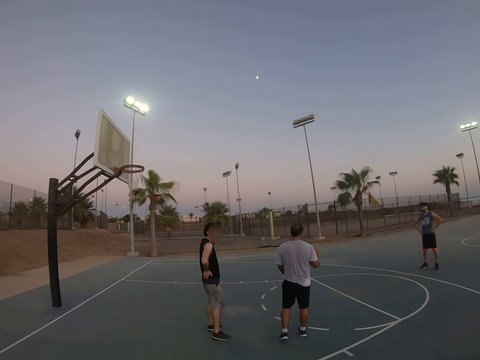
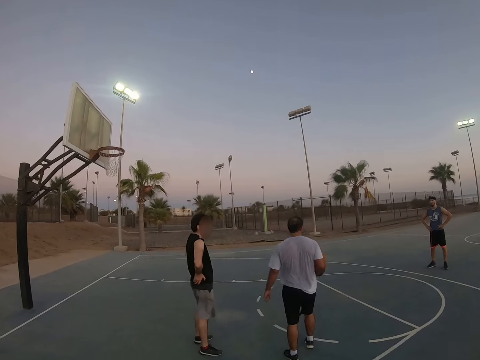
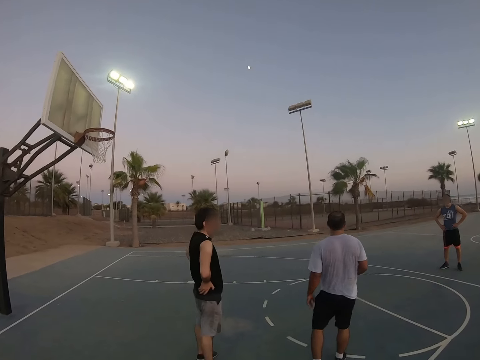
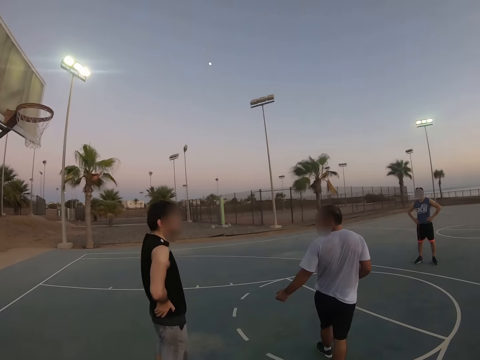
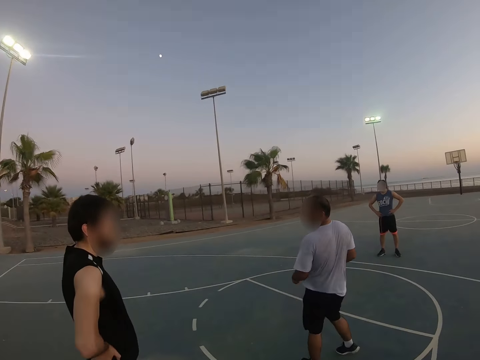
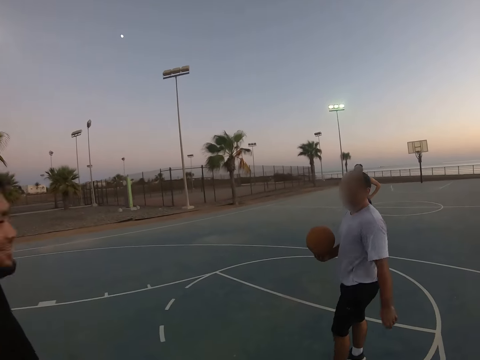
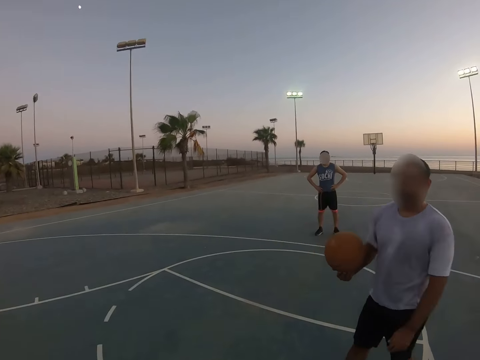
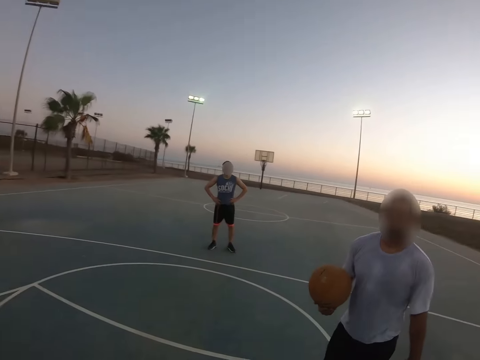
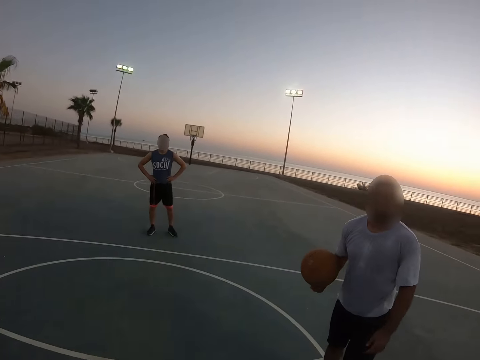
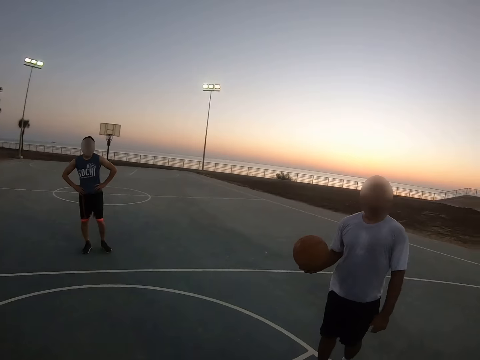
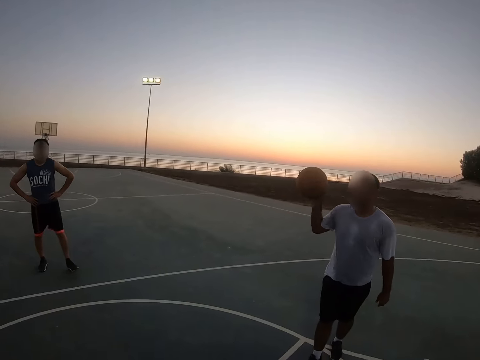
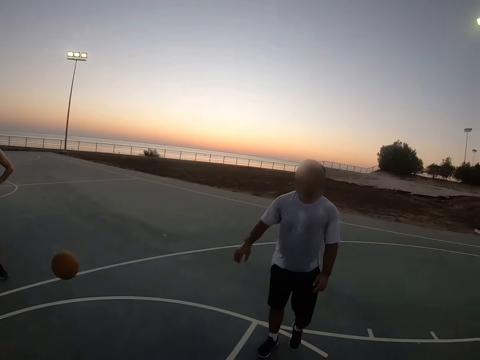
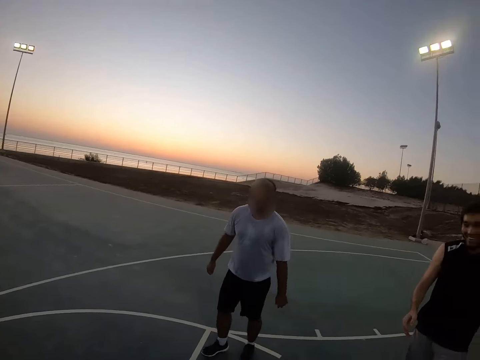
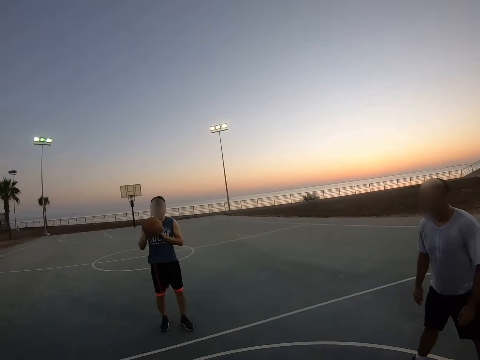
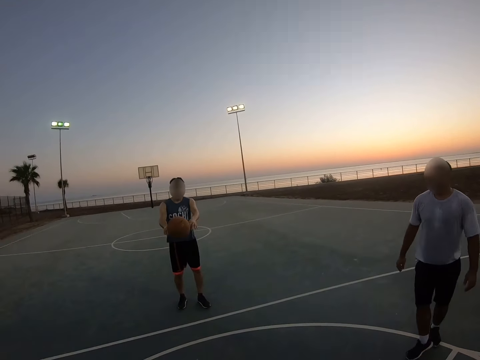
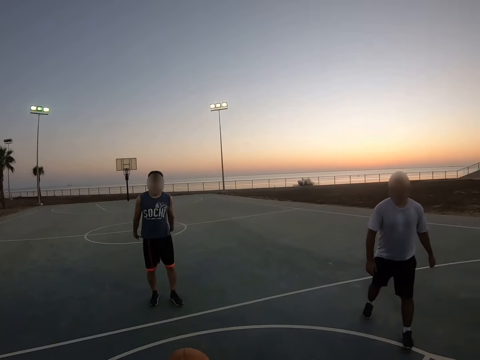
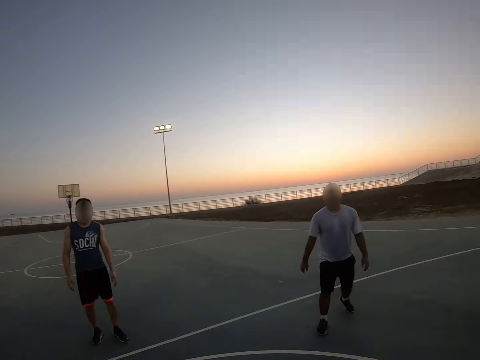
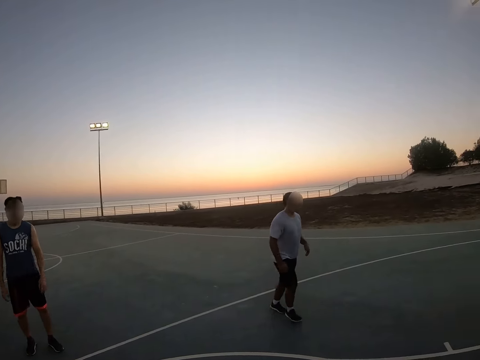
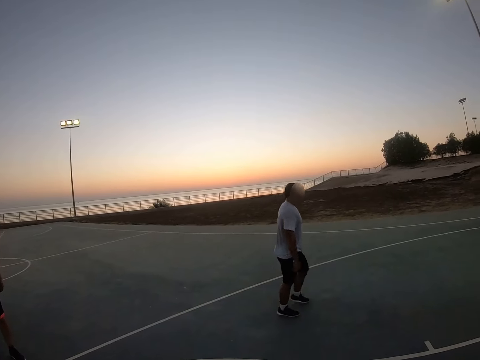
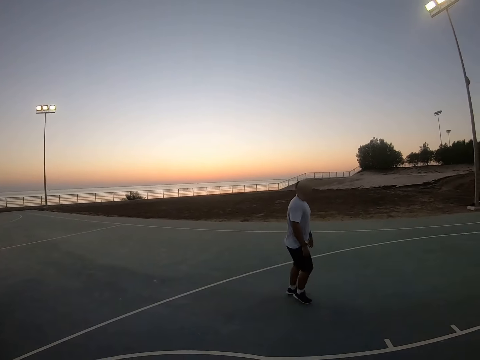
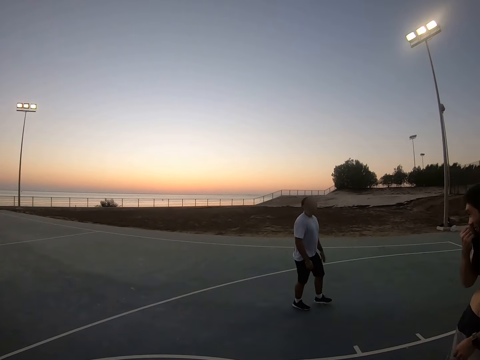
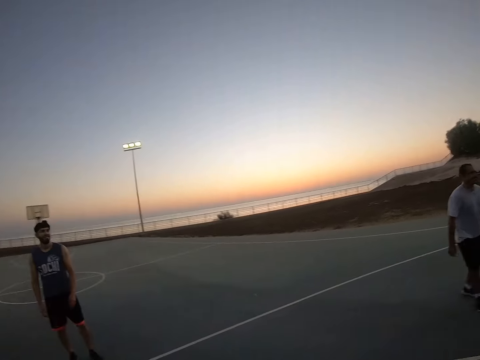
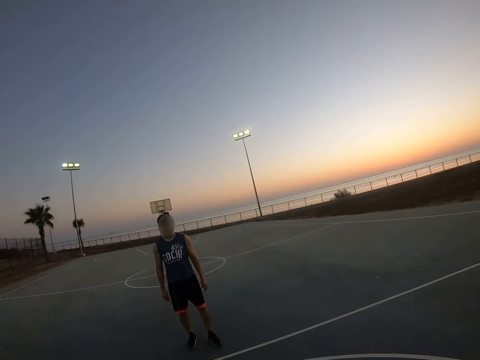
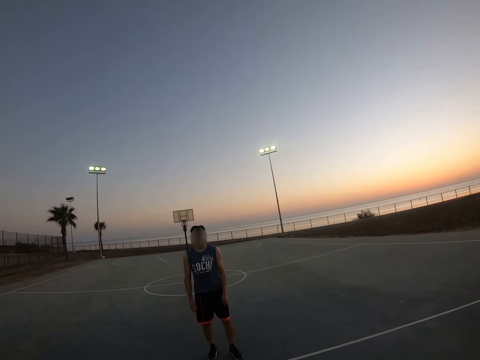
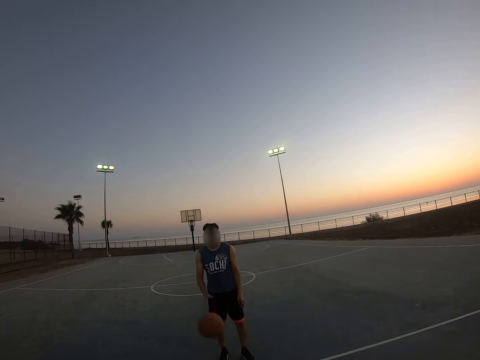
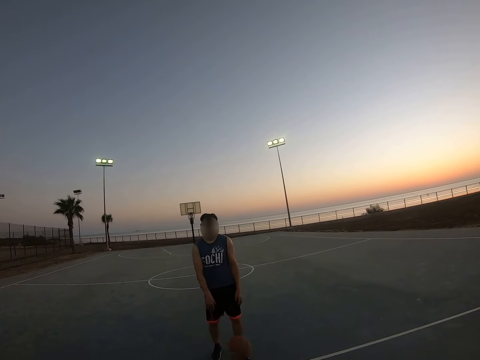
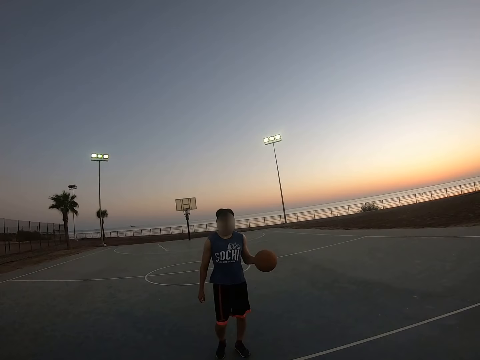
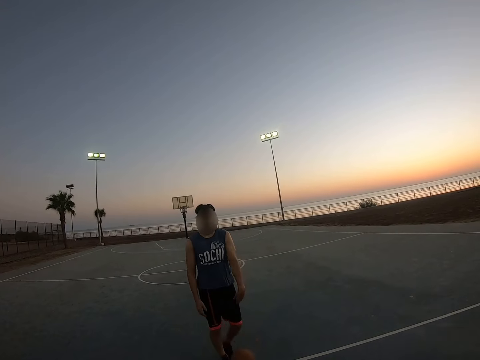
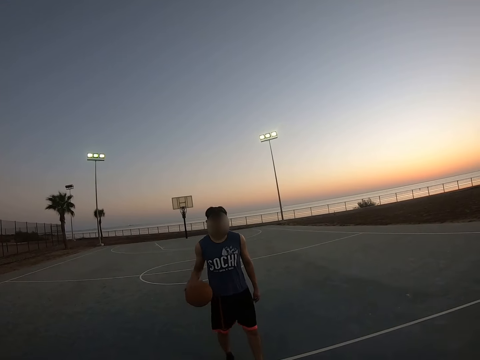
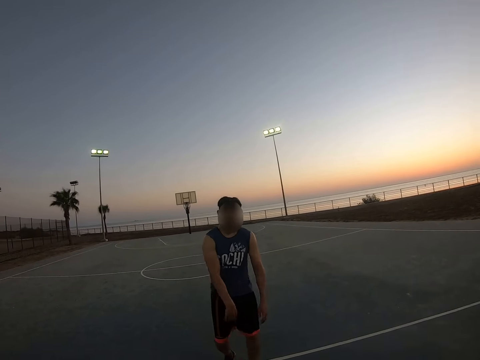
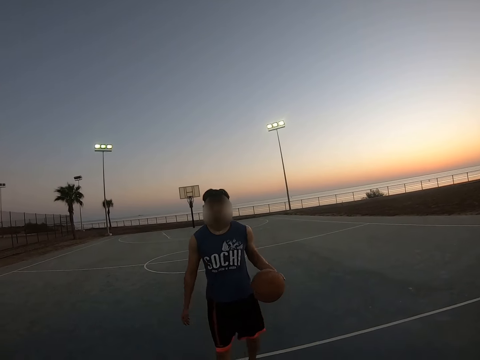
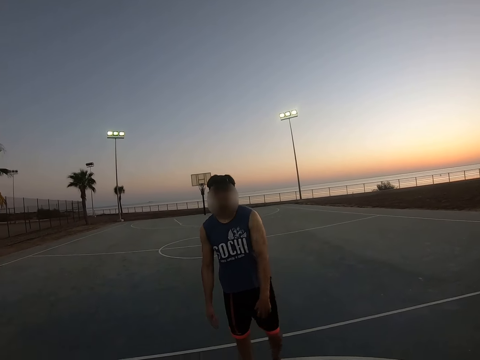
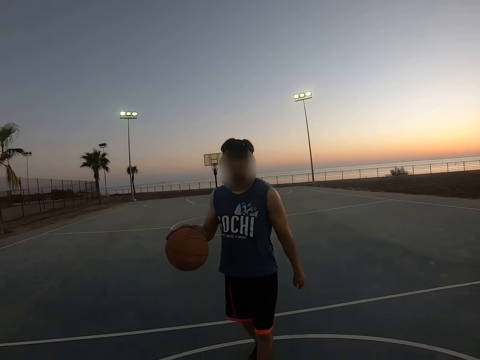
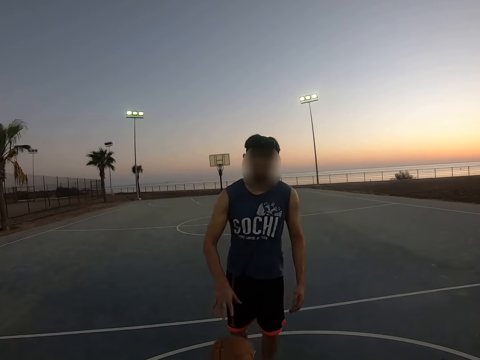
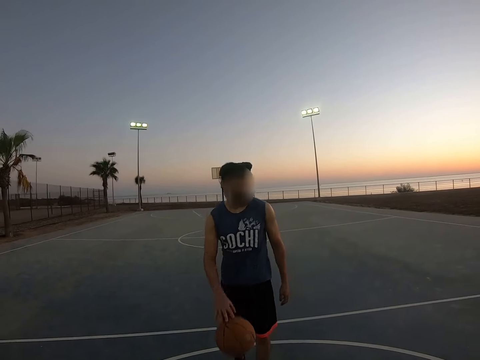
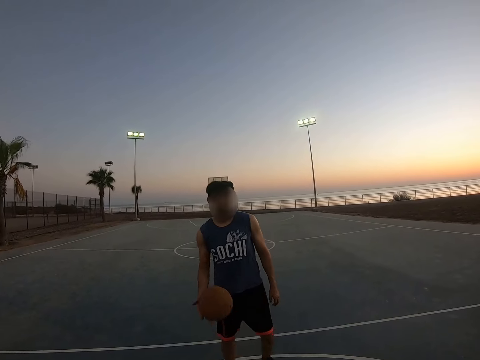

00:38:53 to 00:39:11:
A man holds the ball. He throws the ball to another man. A third man dribbles down the ball. Another man throws the ball.

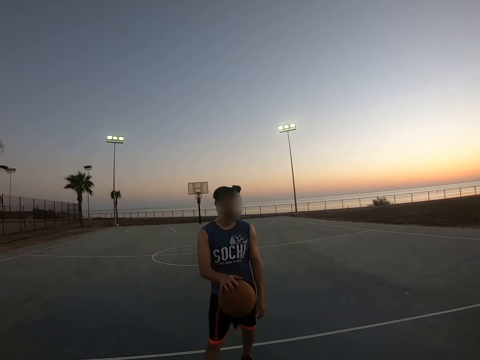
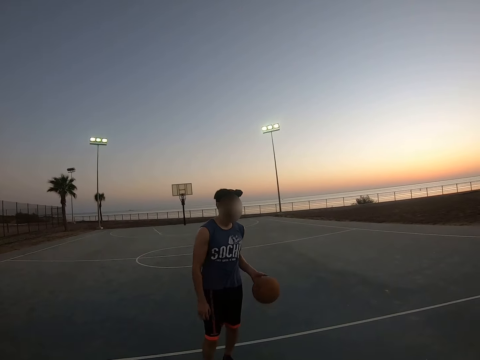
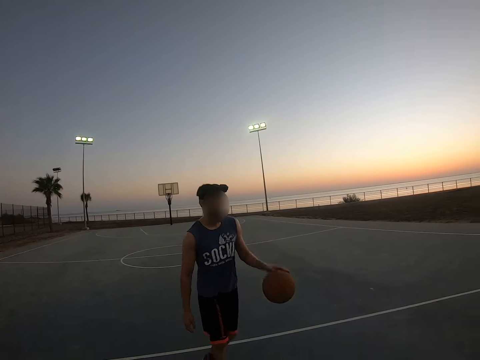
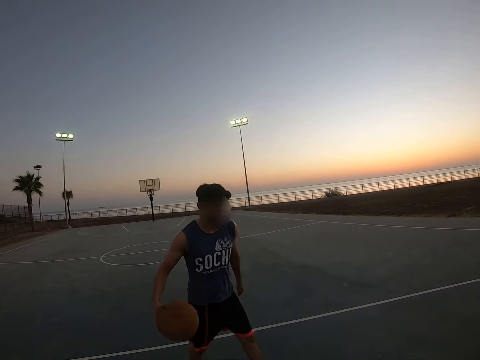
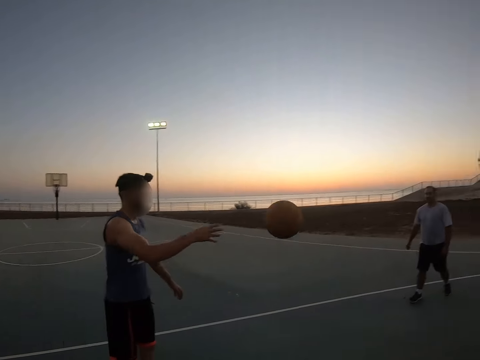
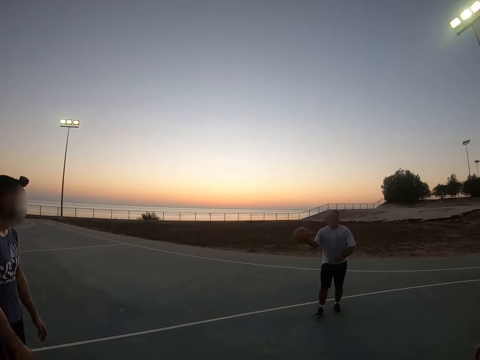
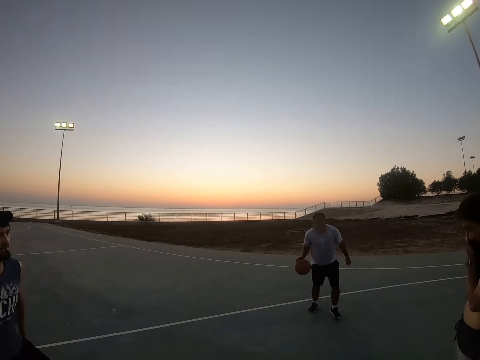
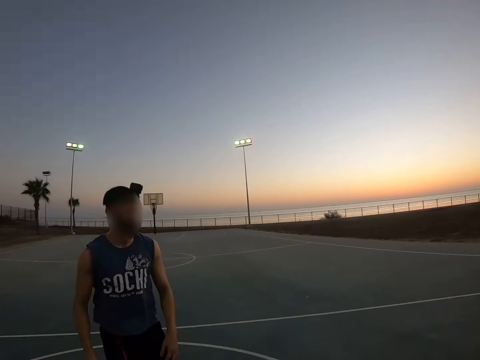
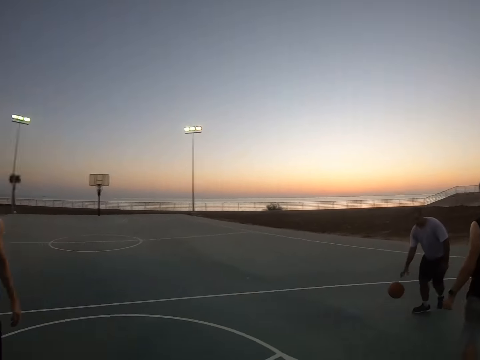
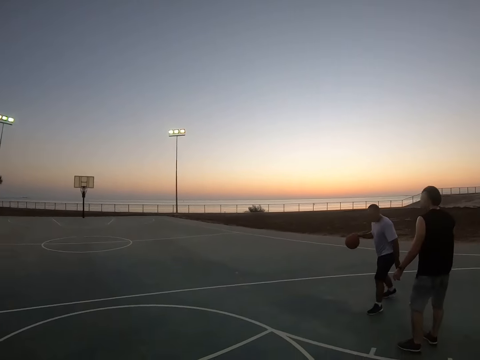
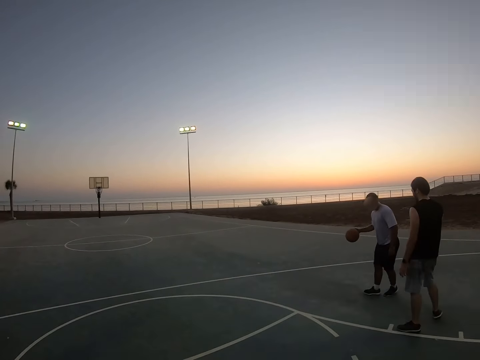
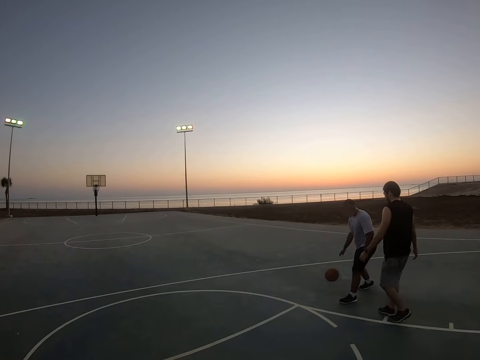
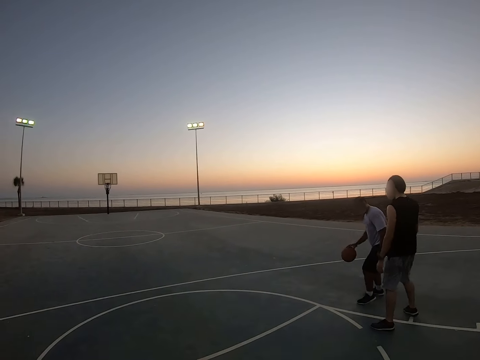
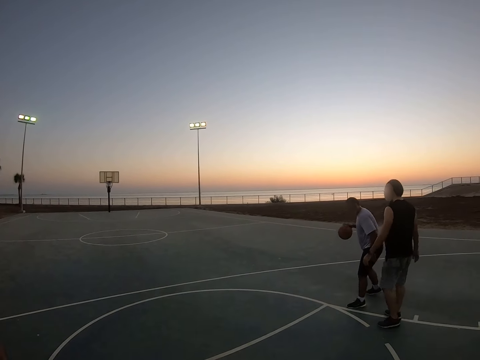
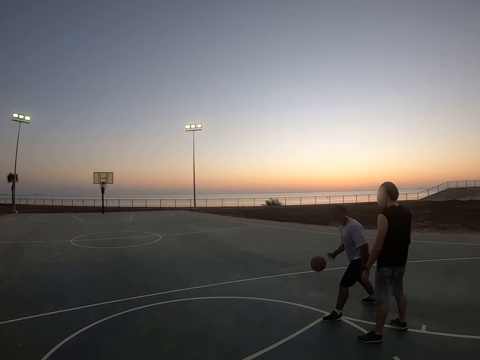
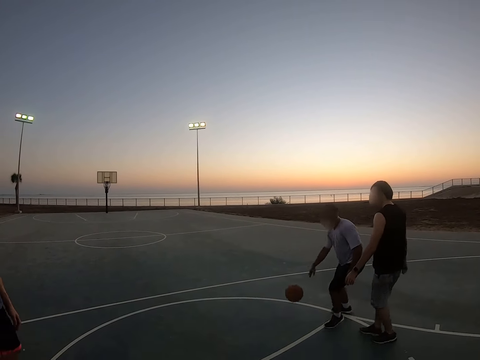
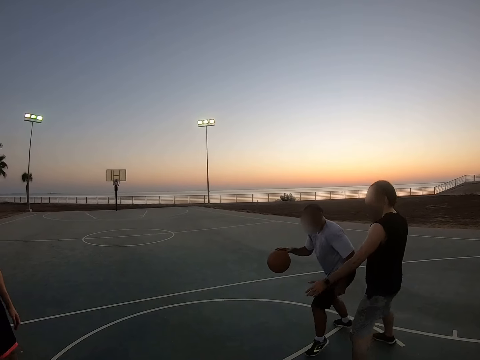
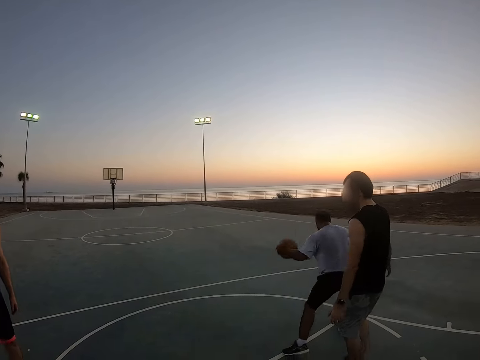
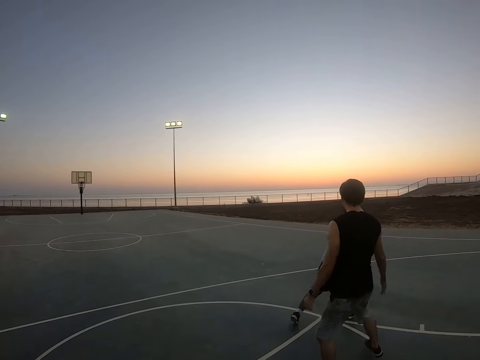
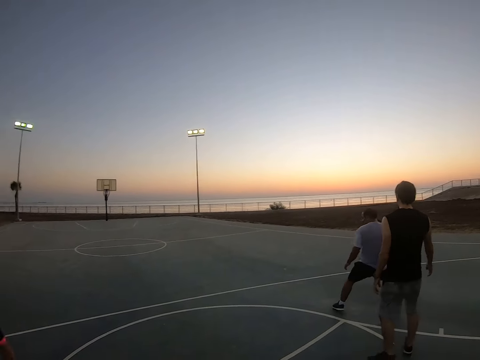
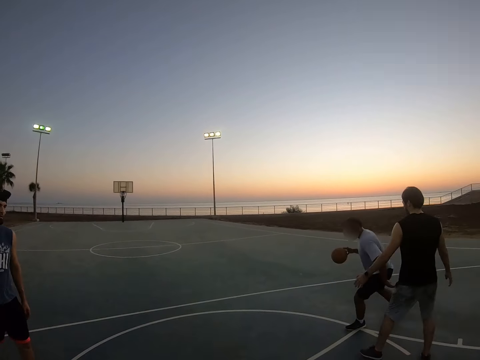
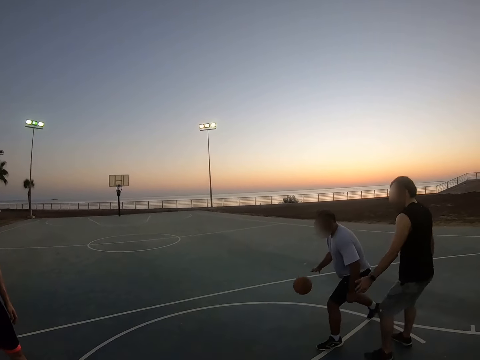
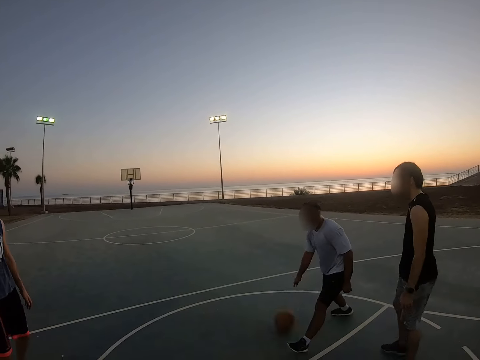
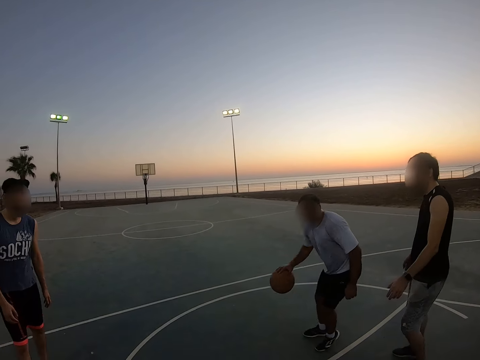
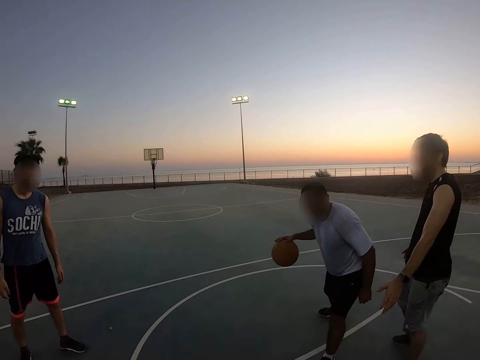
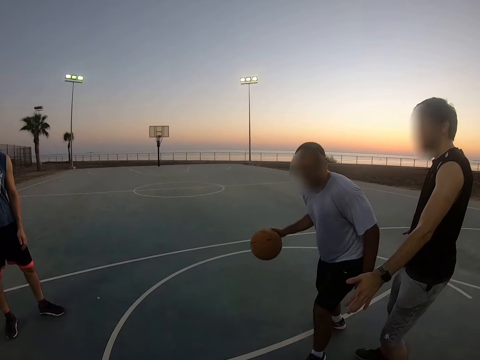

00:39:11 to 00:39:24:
A man plays the basketball. He dribbles down the ball.
